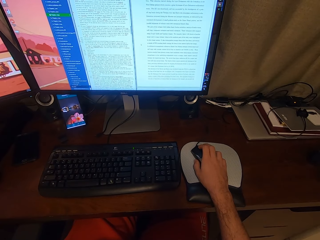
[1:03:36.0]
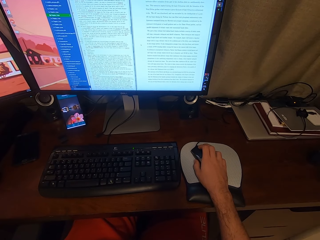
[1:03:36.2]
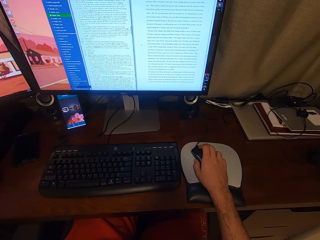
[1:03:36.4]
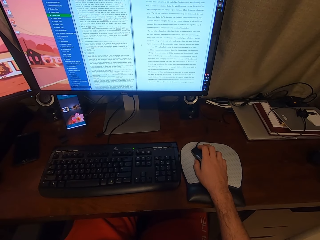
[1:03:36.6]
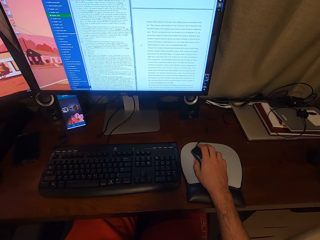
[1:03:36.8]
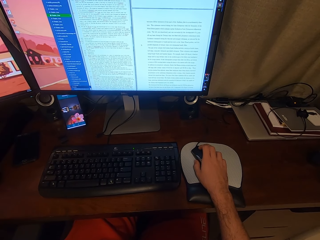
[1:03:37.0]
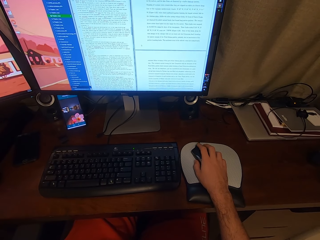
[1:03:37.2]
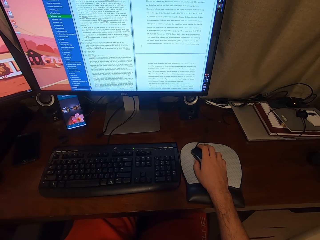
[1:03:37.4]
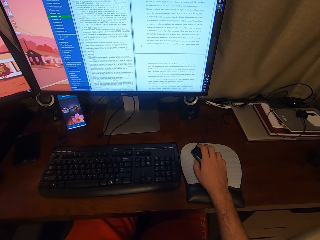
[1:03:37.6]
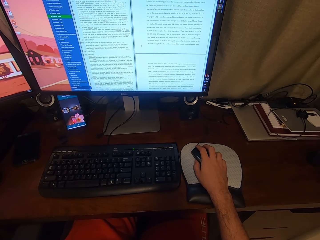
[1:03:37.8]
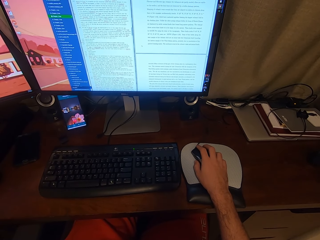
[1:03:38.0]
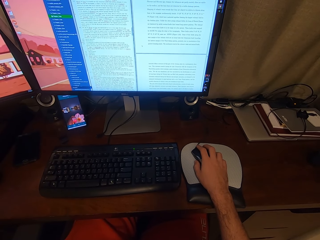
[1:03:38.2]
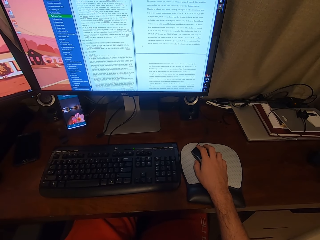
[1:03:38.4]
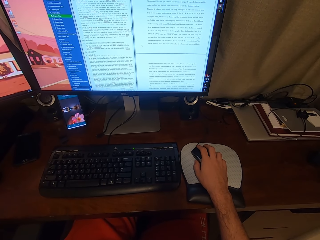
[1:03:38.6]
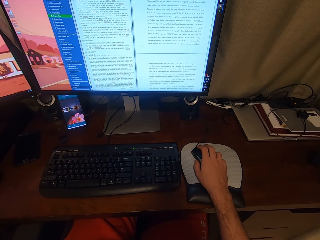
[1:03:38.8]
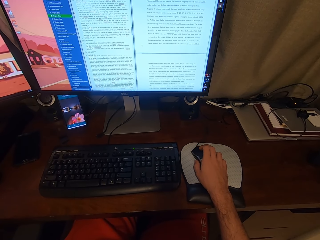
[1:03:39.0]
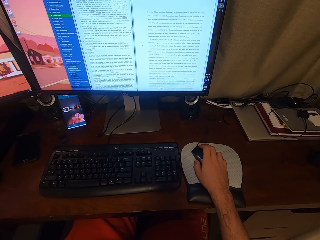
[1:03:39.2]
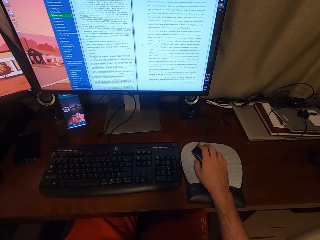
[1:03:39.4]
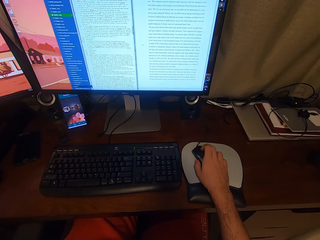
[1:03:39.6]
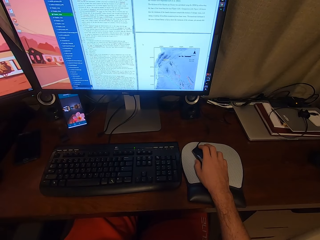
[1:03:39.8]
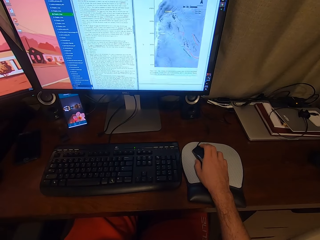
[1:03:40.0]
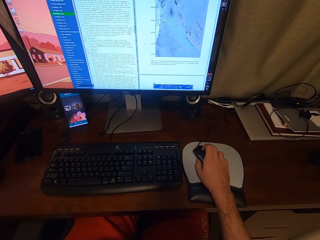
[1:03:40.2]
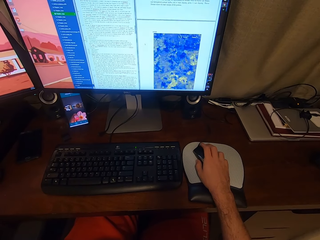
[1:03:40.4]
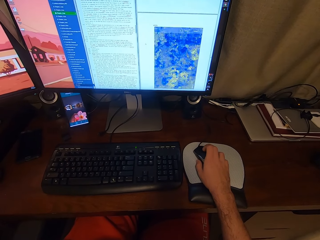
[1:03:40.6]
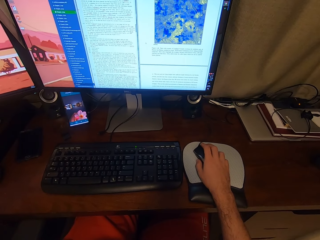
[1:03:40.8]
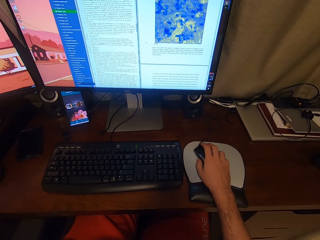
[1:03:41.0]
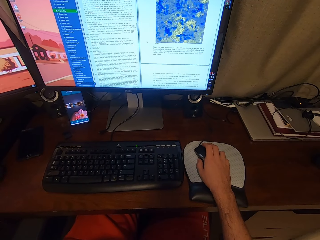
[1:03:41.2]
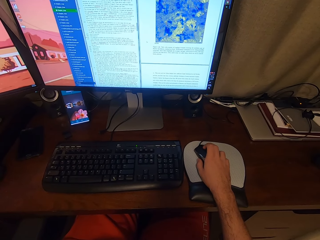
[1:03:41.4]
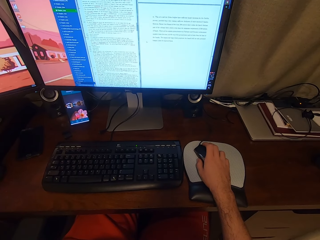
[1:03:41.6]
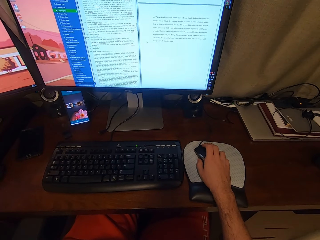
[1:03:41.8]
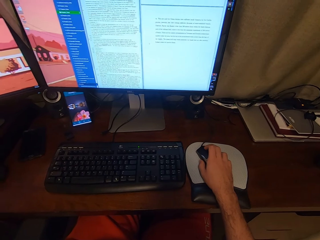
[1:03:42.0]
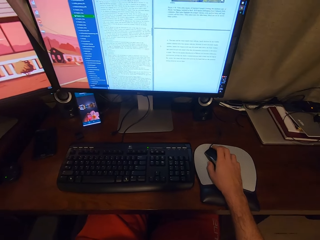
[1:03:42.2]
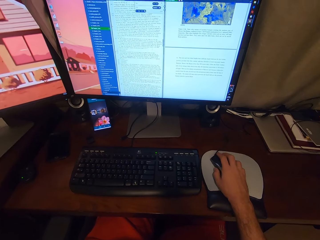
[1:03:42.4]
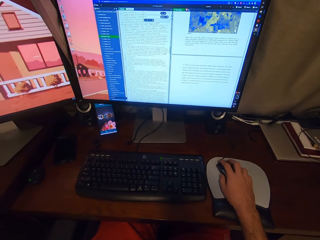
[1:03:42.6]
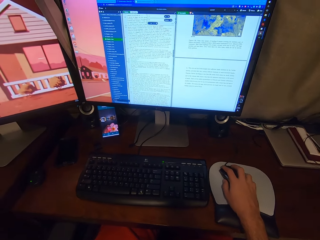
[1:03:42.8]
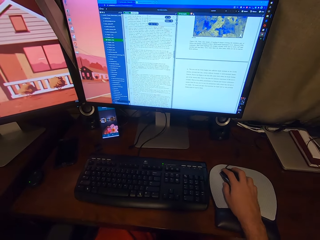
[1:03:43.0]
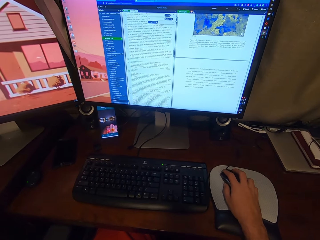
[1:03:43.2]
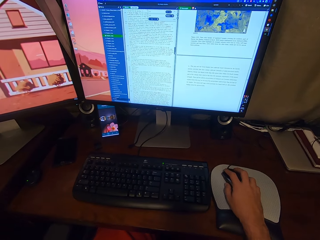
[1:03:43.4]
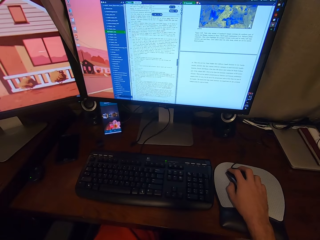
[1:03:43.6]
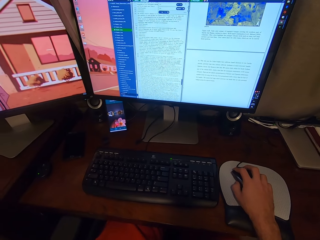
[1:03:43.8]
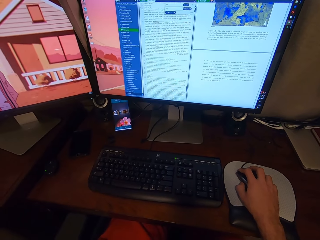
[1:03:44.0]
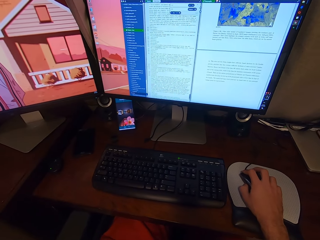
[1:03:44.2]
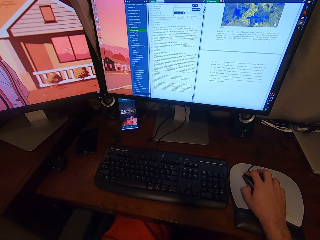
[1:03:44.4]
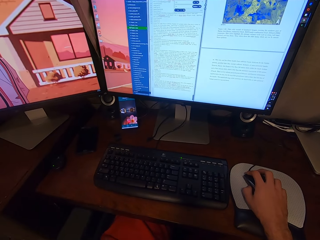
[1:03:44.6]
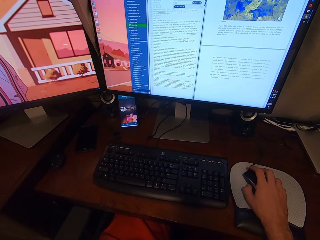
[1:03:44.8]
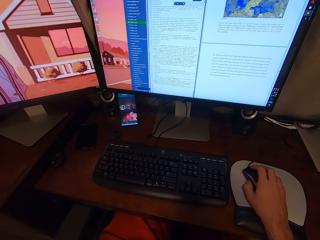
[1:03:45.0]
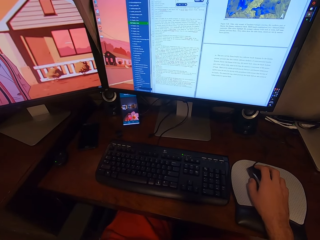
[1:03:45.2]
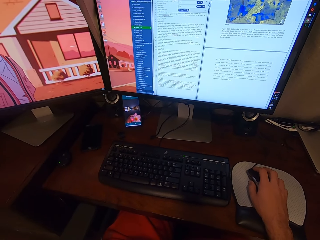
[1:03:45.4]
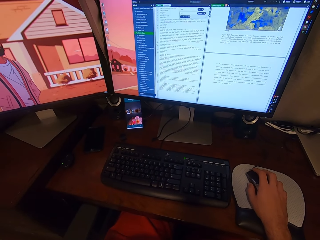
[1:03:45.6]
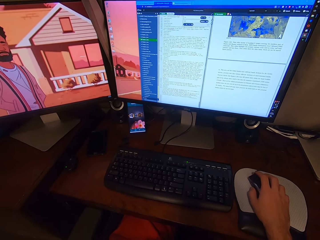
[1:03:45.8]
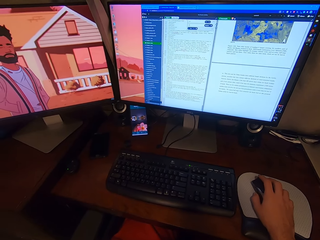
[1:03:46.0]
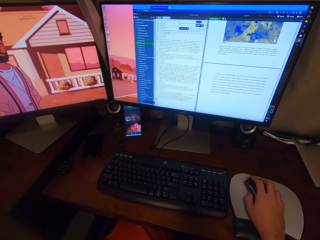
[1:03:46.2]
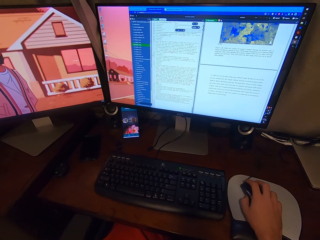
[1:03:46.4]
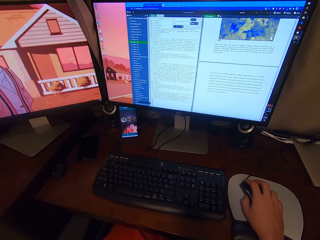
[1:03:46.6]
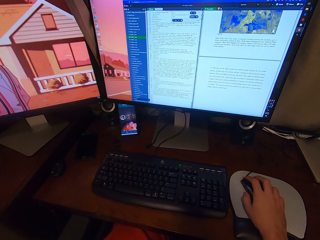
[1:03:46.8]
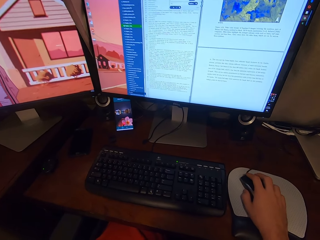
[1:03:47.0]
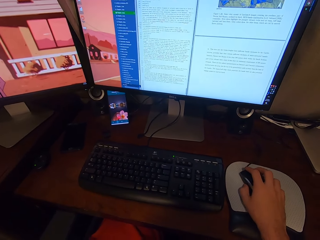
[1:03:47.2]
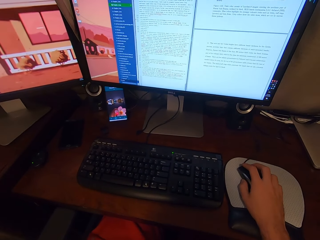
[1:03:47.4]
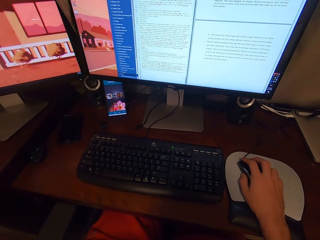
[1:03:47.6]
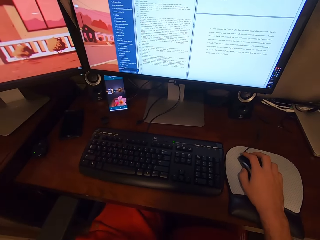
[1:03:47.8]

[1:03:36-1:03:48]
The camera wearer scrolls the mouse.

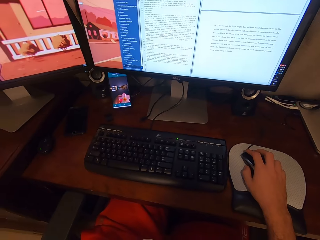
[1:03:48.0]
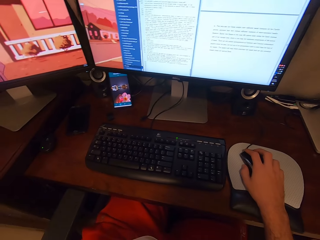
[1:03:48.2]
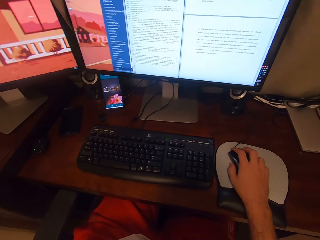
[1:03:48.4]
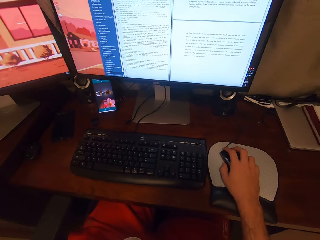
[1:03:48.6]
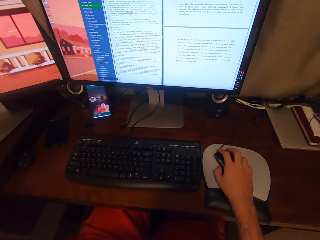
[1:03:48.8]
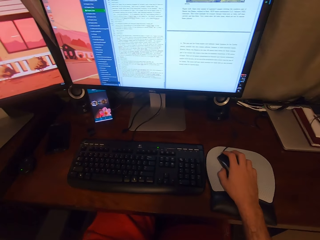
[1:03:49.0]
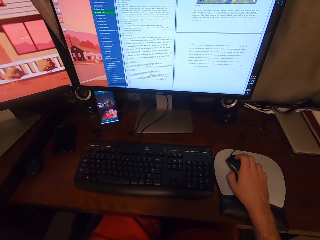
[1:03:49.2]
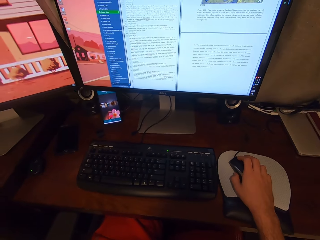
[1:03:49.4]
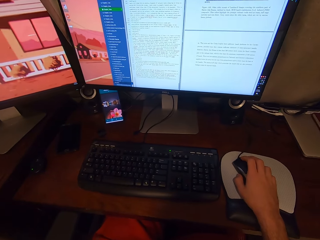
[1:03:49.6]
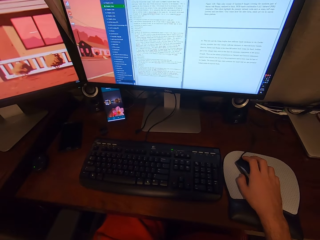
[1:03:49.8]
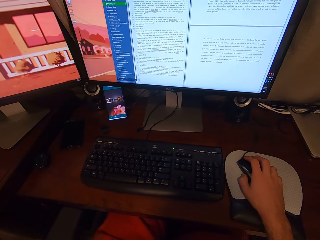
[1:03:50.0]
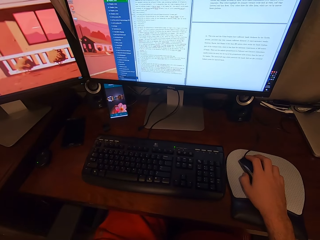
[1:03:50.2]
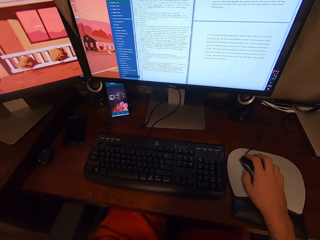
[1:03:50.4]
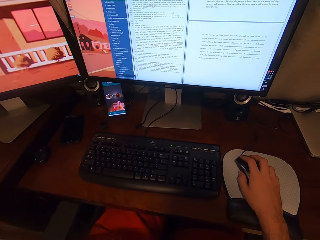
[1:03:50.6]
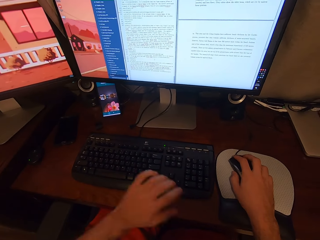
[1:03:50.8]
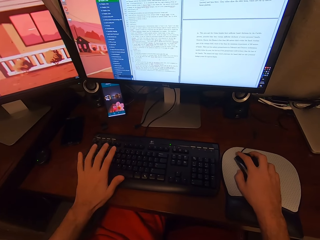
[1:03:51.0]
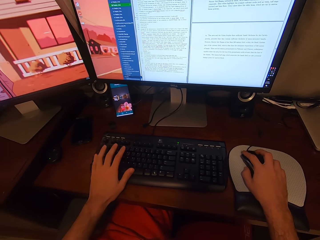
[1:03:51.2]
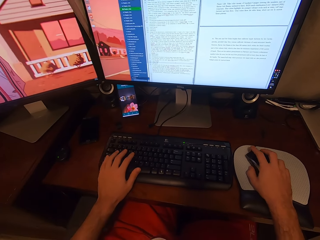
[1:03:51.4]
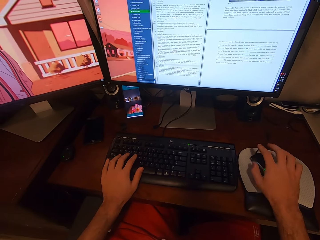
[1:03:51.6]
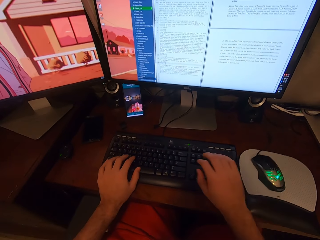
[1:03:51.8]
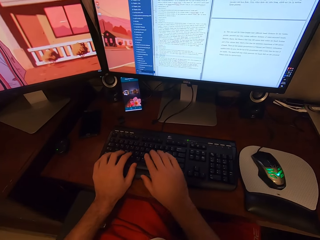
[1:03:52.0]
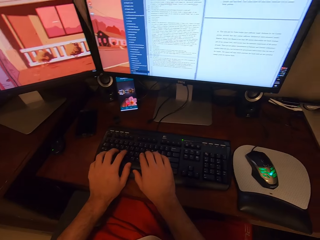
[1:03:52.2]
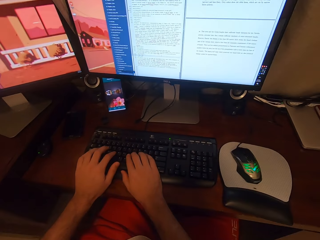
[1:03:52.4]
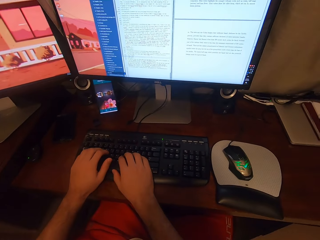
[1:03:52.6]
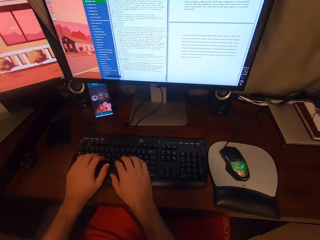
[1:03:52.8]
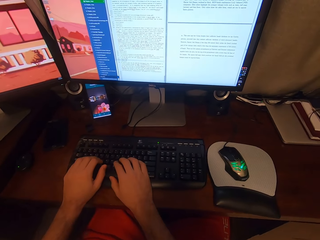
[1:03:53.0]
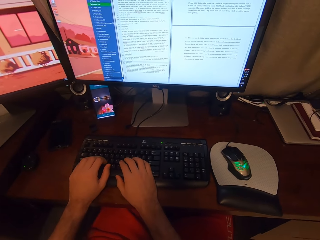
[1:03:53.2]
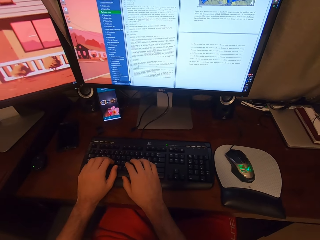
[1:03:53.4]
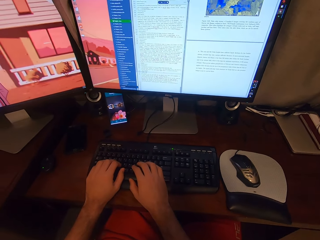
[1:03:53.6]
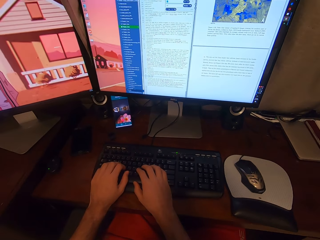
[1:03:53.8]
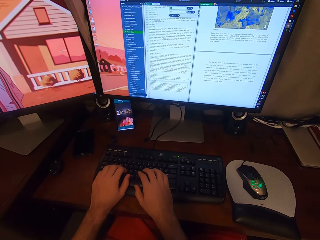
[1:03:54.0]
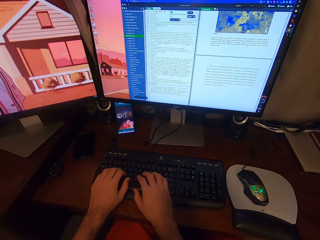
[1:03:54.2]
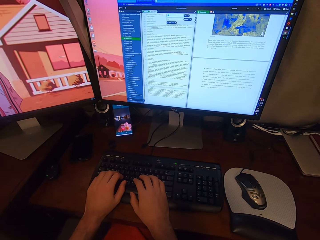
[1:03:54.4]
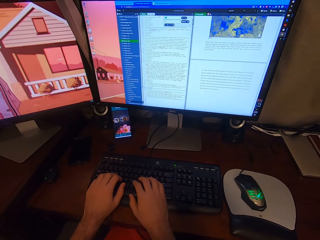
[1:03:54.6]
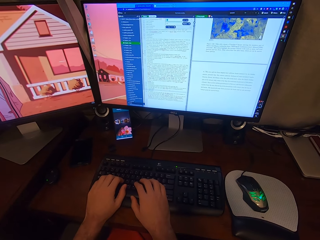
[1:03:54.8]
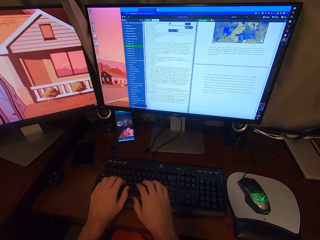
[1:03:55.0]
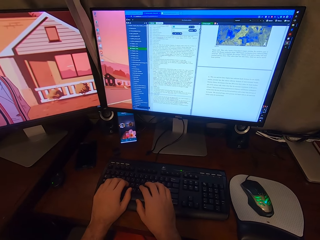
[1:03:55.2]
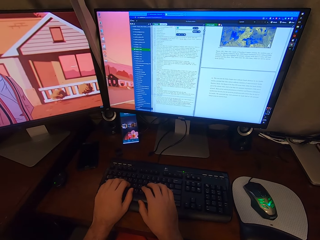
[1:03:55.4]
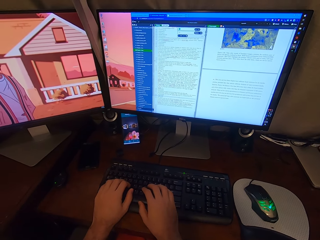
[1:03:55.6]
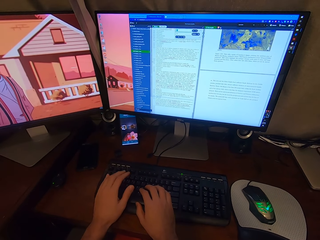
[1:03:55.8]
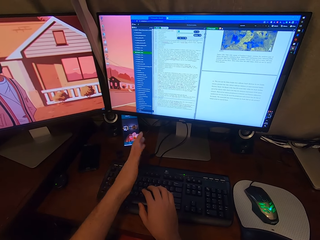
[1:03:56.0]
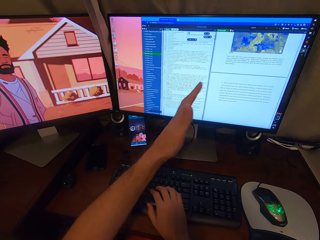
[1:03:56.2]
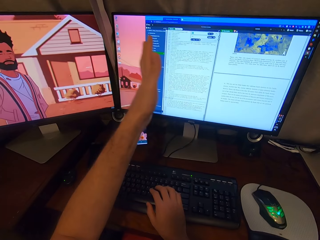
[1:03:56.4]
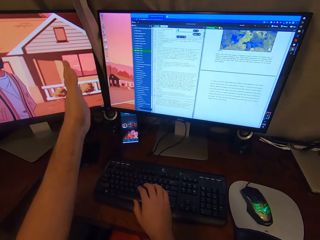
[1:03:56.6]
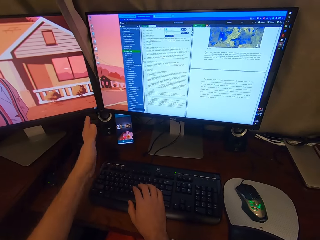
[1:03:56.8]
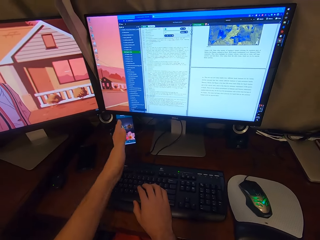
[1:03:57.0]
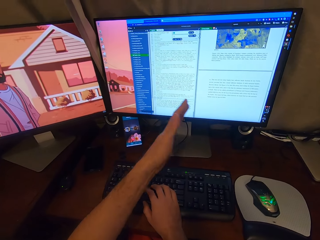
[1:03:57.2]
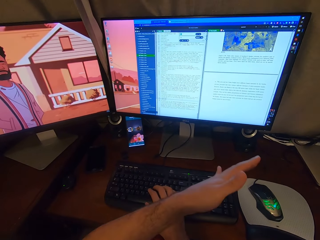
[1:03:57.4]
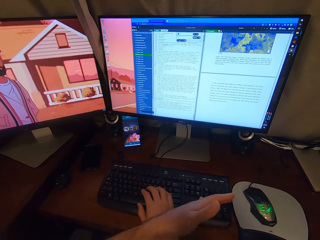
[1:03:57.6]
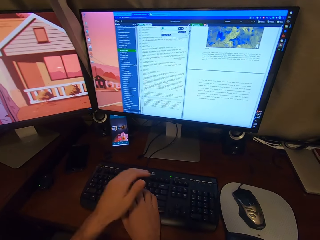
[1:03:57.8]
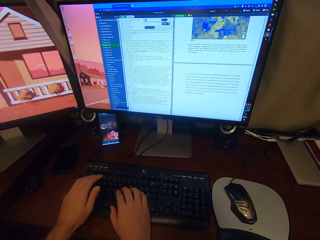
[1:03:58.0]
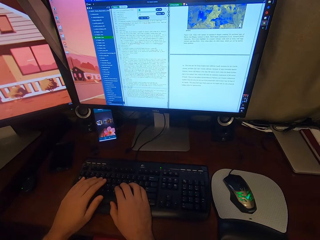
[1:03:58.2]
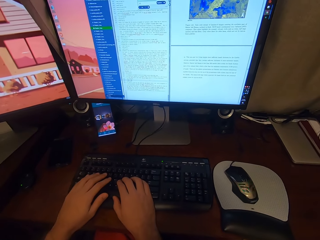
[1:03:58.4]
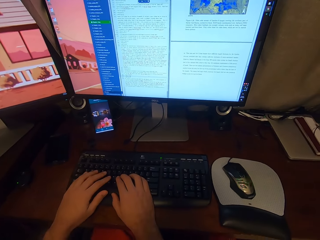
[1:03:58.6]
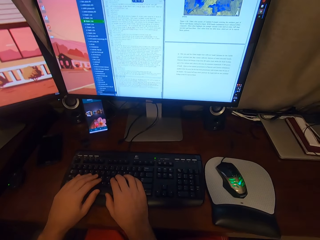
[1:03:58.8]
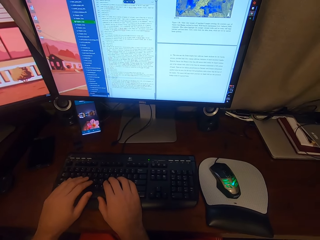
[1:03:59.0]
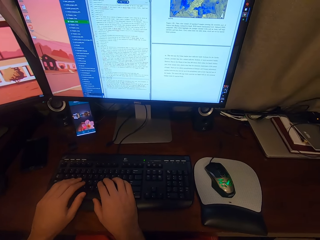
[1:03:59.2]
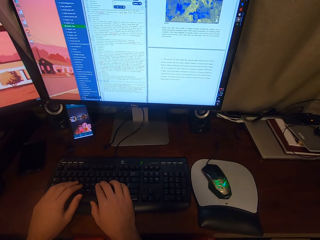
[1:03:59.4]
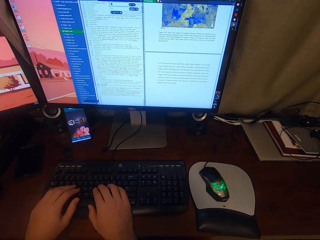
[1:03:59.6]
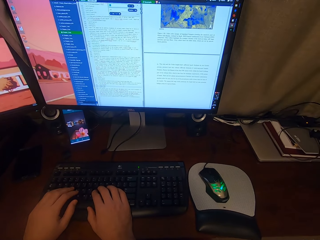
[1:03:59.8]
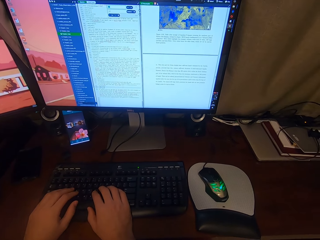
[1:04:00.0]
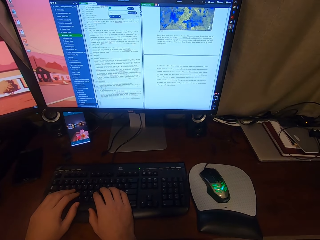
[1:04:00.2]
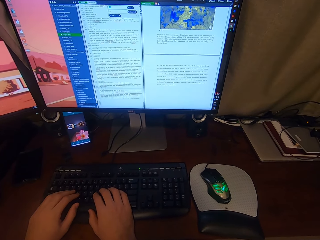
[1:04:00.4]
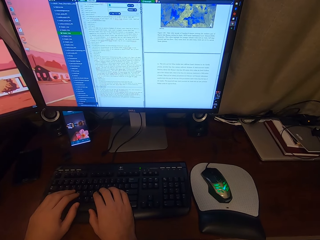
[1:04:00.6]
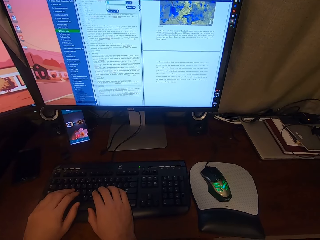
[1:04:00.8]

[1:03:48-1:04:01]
The camera wearer presses a keyboard with his left hand. He lifts his right hand from the mouse. He presses the keyboard with his right hand. He reads what is in the screen. He waves his left hand. He points at the screen with his hand. He presses the keyboard with his left hand.
